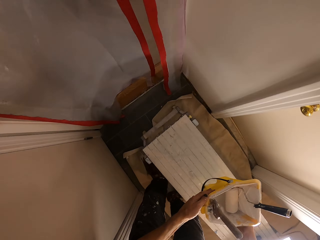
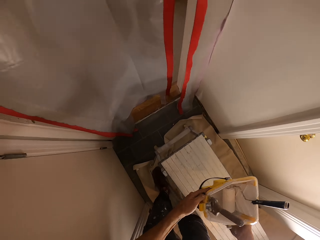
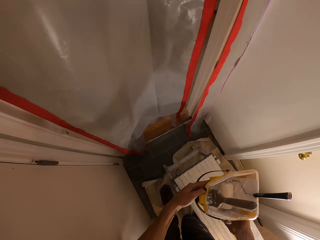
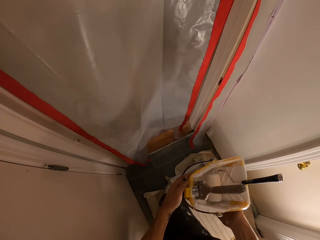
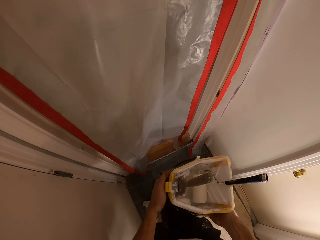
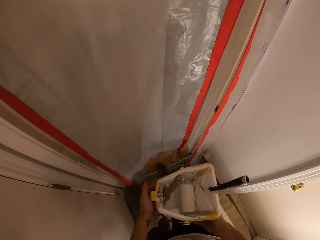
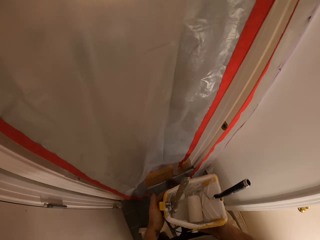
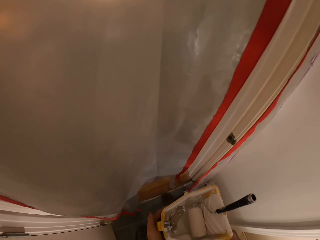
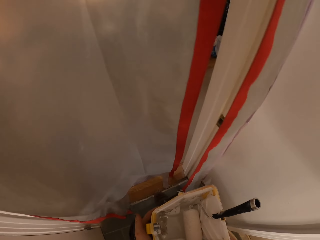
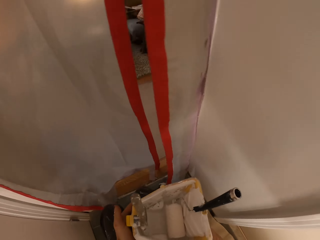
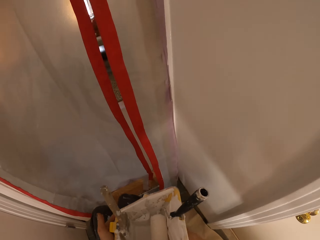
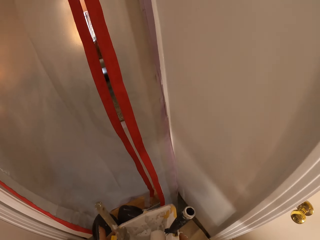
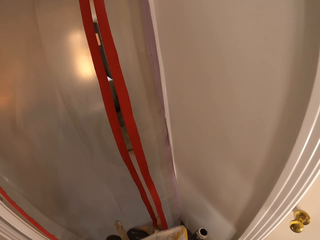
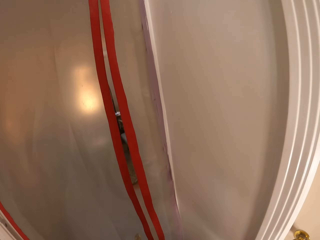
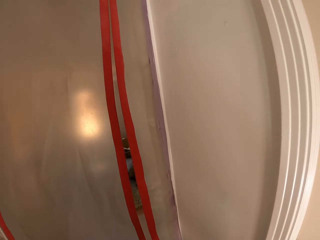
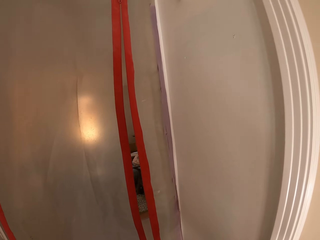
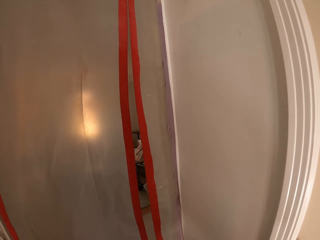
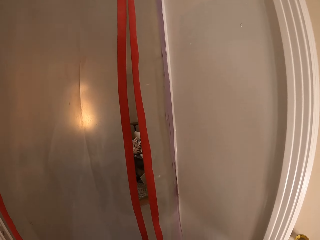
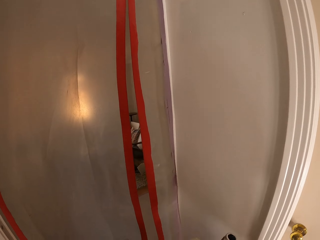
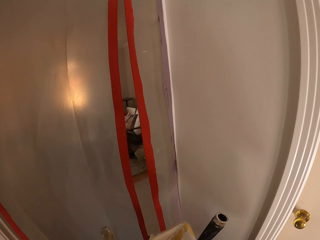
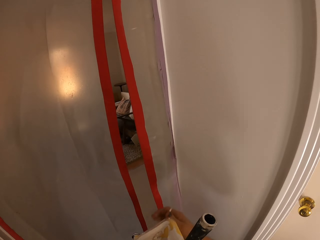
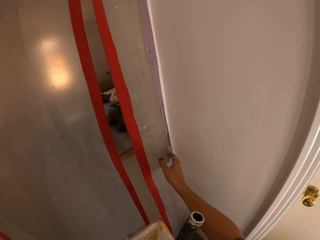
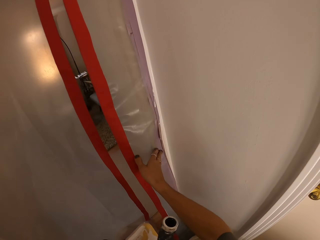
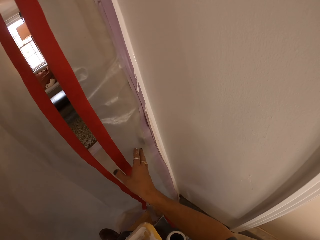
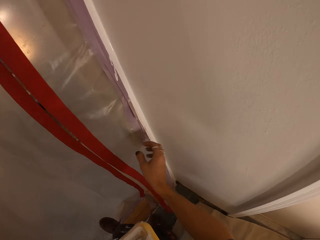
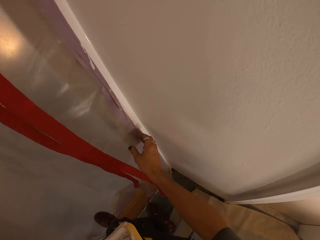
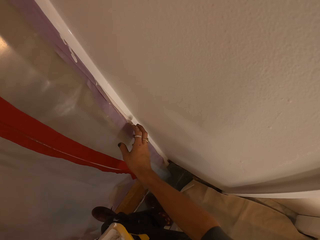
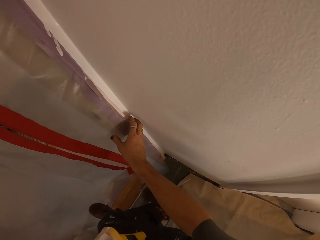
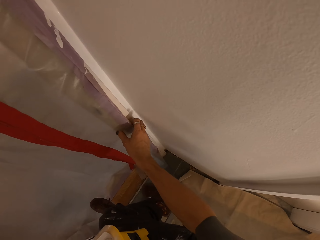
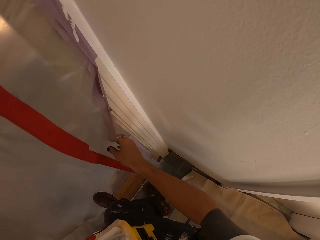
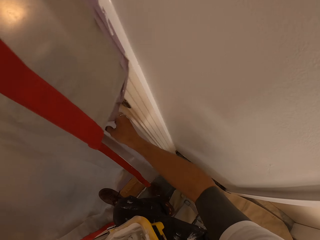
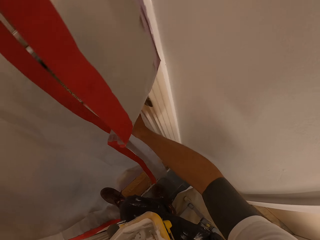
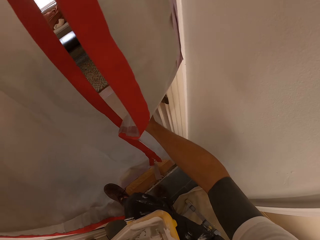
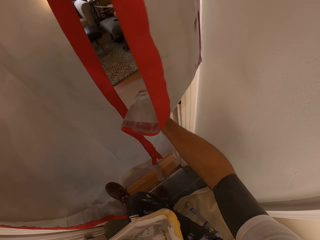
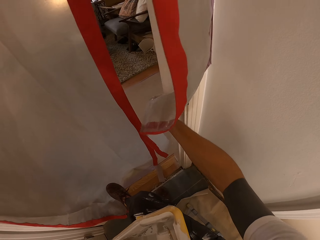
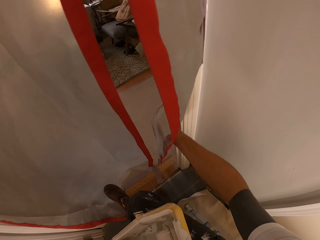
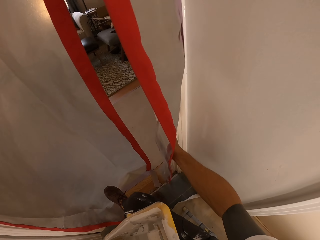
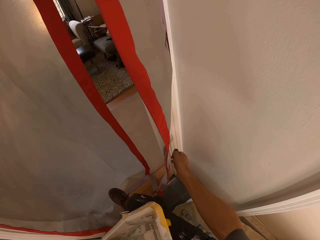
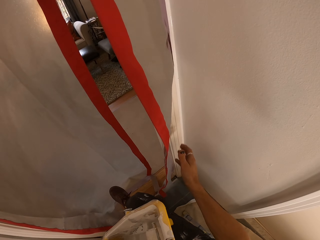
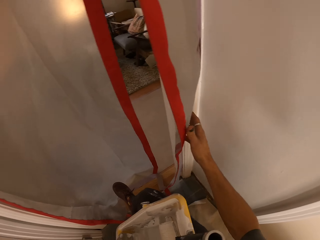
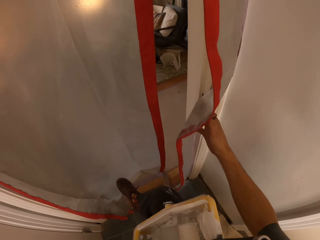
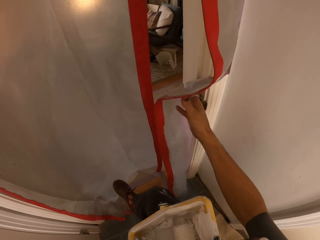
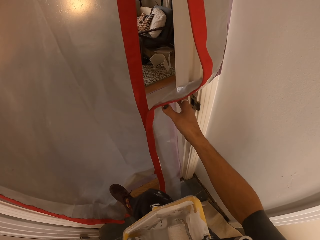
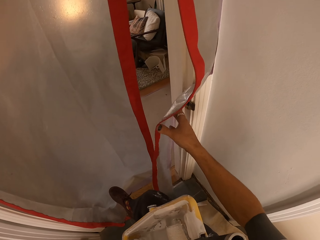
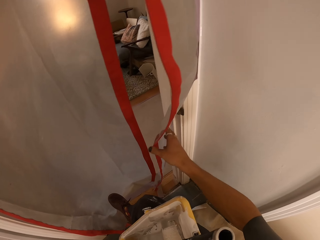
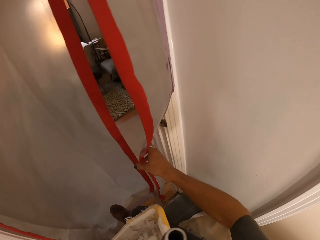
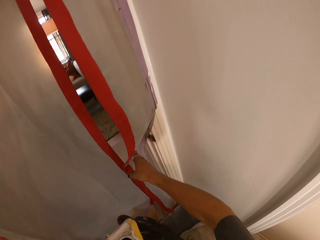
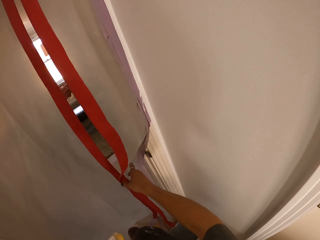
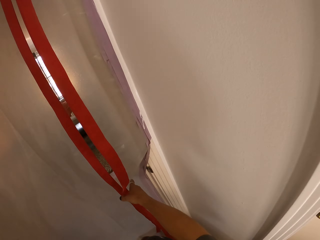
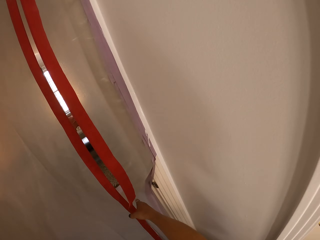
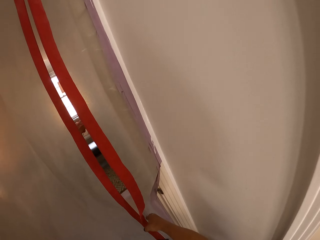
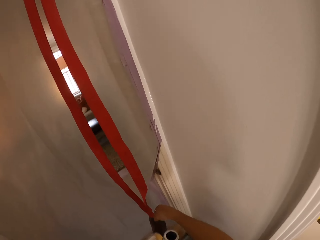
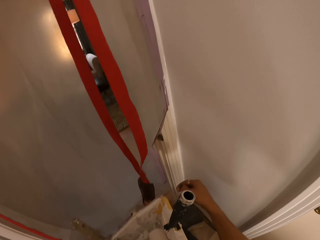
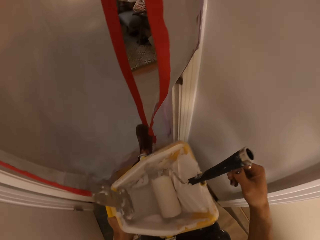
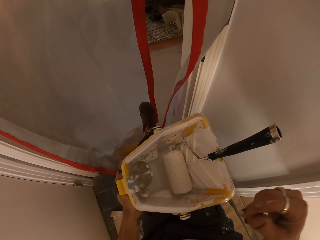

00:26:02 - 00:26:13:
The camera wearer steps on the bench. They walk. They touch the paper. They hold a nylon paper. They push the paper. They push the paper again.

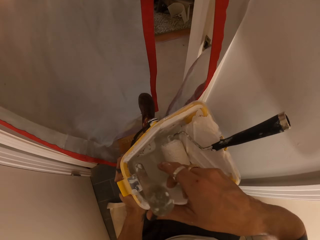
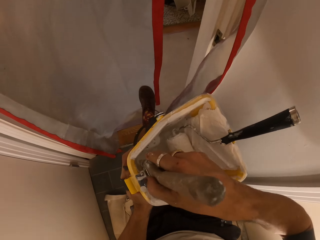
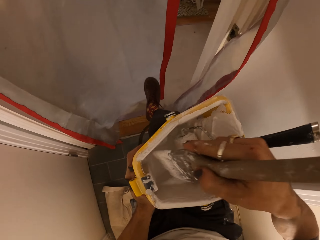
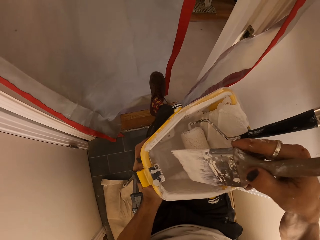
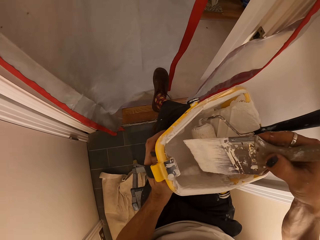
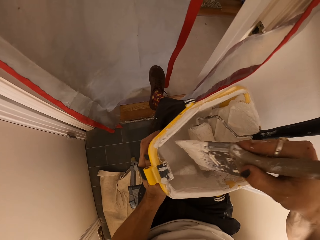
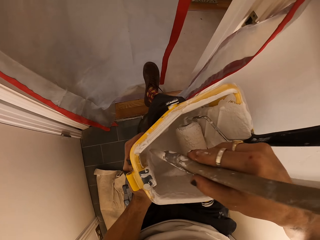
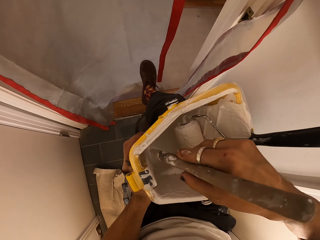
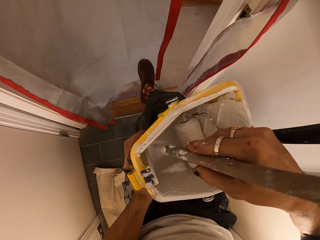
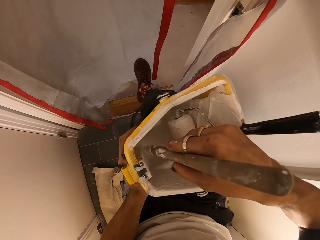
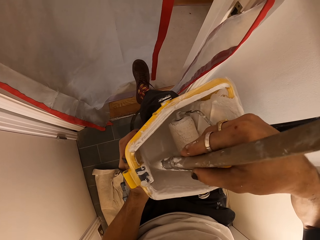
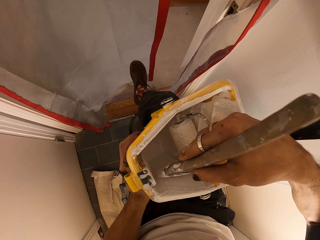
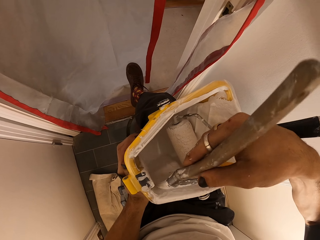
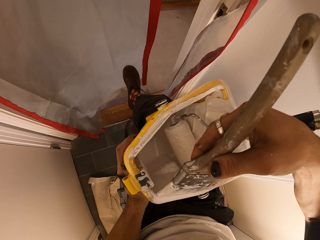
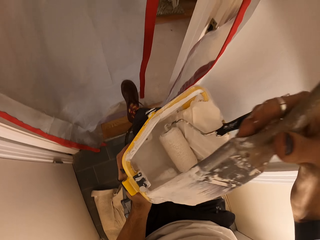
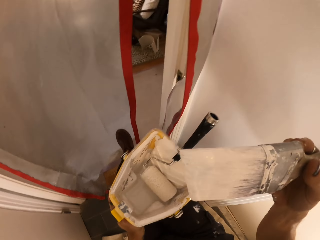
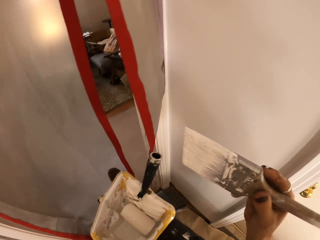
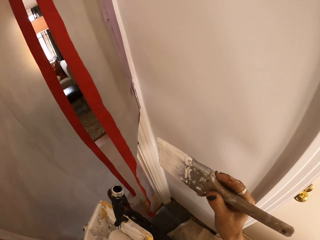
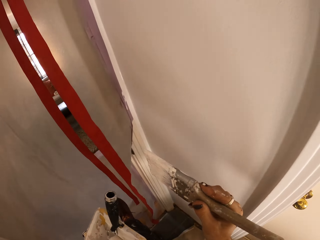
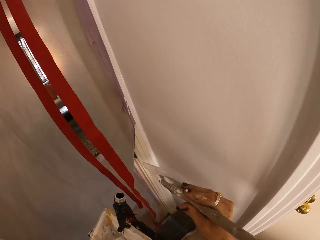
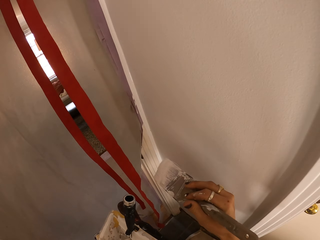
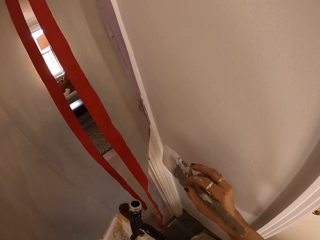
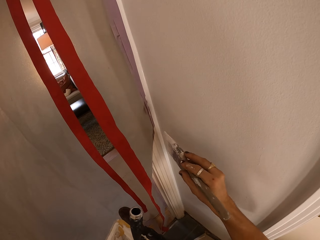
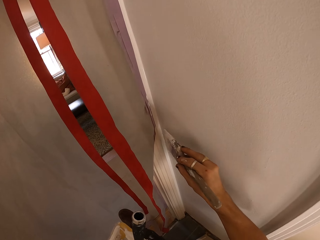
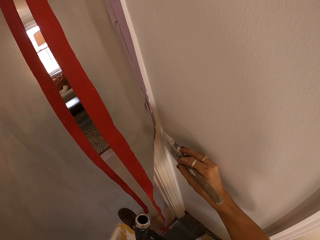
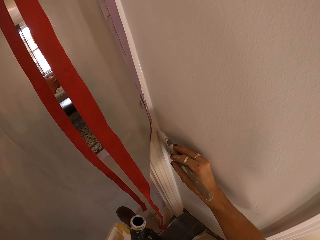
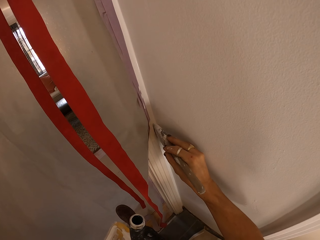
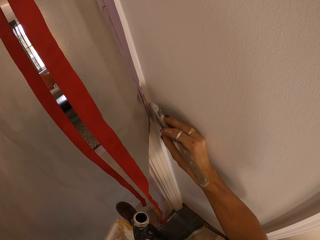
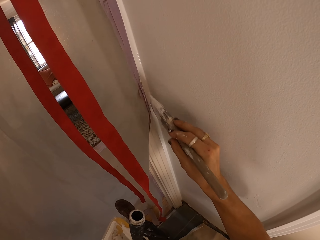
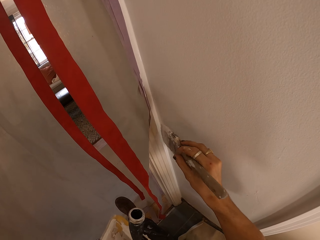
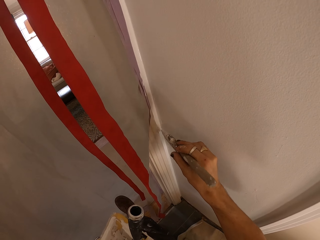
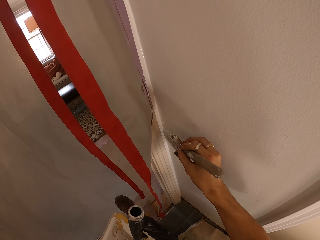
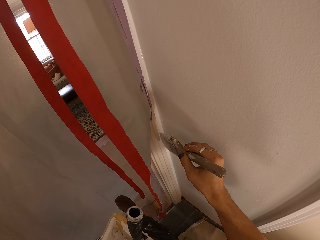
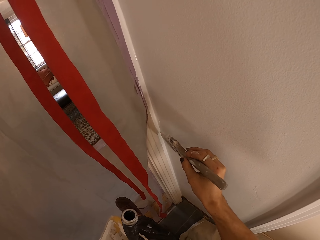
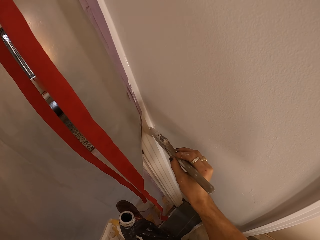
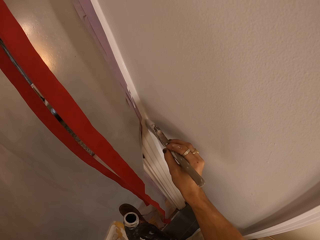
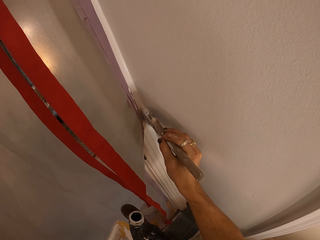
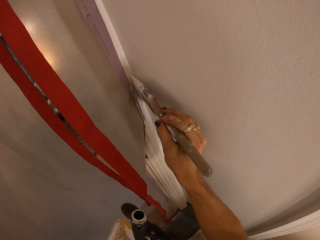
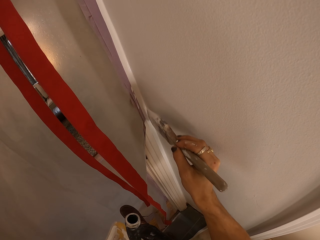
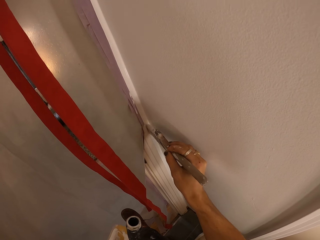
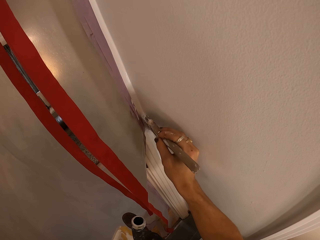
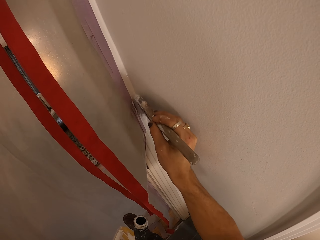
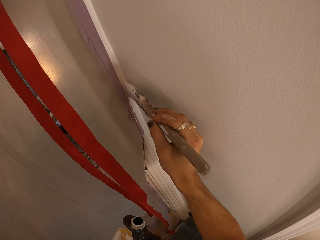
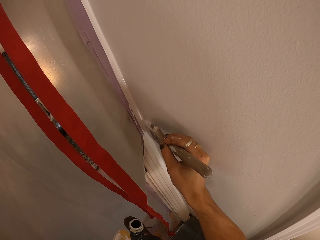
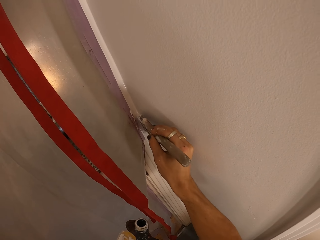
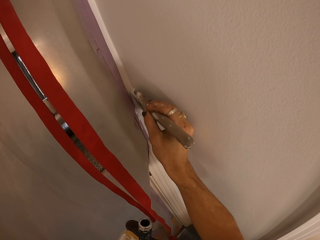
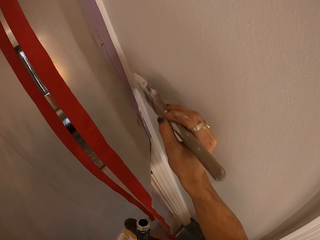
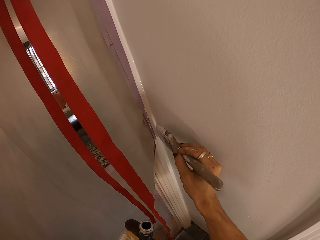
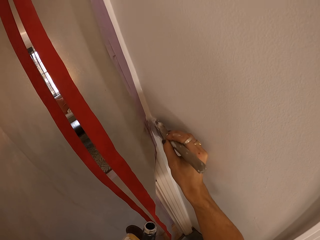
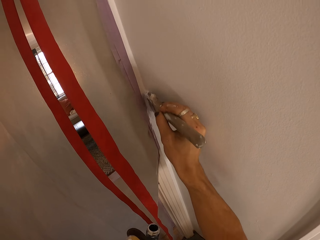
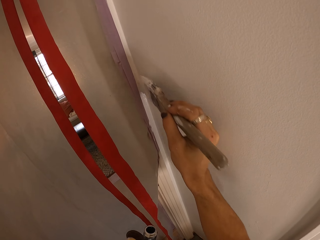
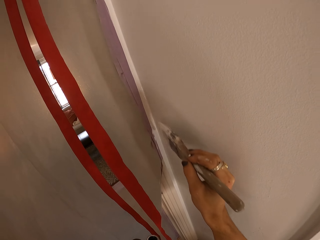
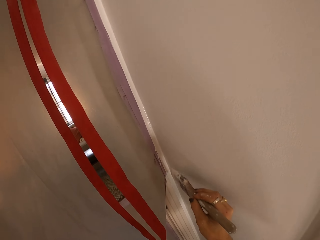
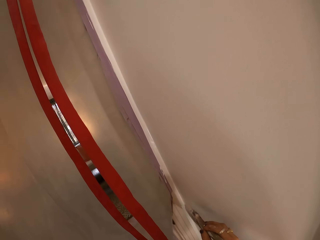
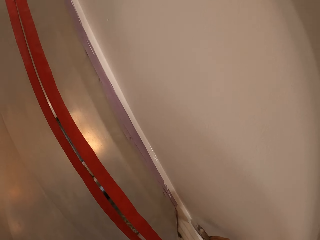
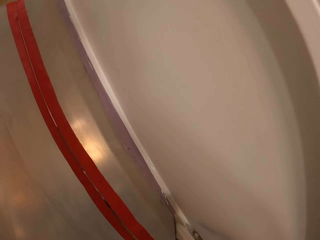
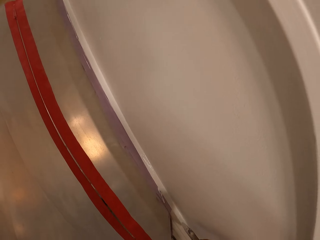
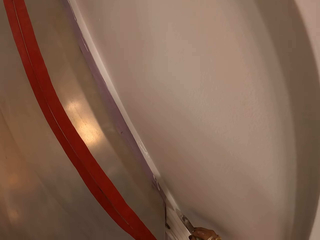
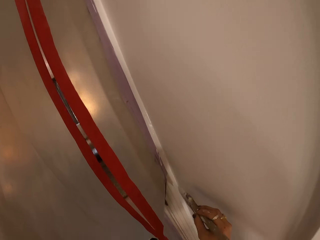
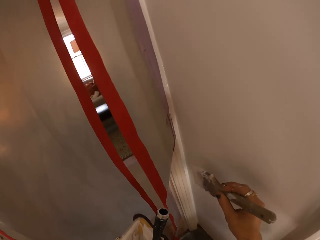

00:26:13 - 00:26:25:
The camera wearer picks up a paint brush. They dip the brush in paint. They rub the brush on the bucket. They paint the wall.
